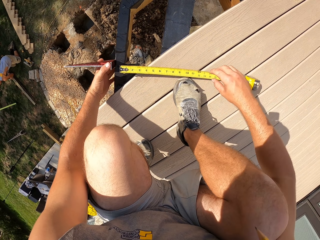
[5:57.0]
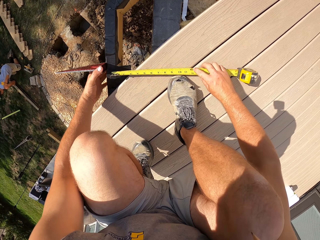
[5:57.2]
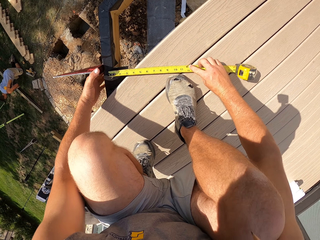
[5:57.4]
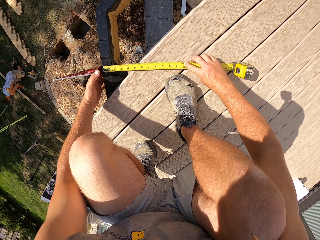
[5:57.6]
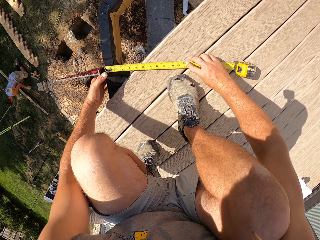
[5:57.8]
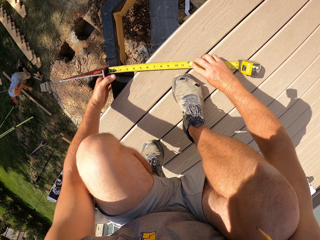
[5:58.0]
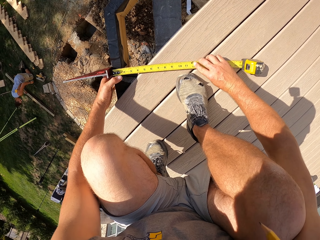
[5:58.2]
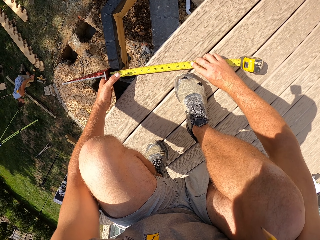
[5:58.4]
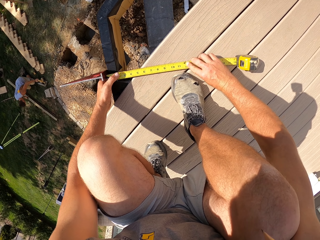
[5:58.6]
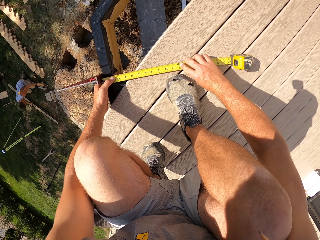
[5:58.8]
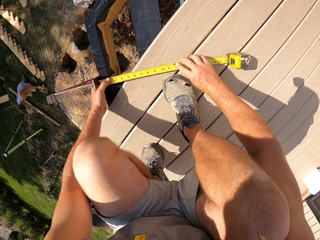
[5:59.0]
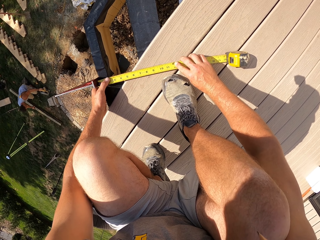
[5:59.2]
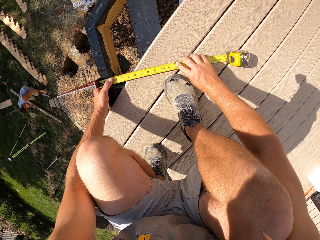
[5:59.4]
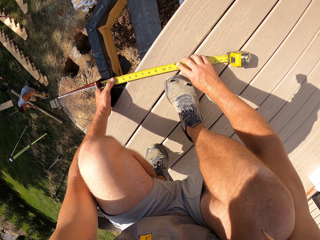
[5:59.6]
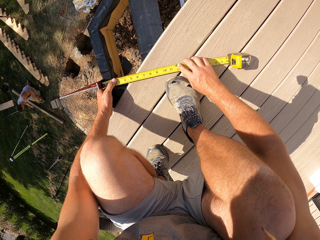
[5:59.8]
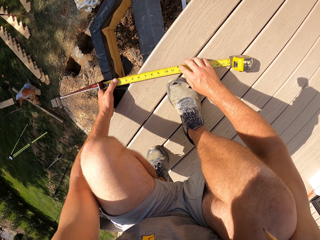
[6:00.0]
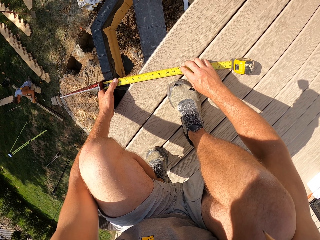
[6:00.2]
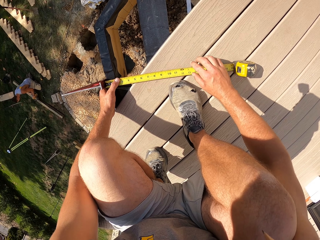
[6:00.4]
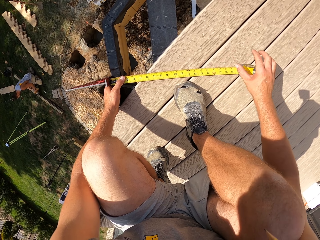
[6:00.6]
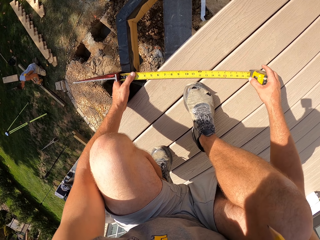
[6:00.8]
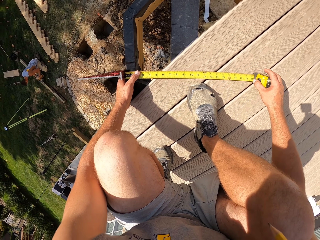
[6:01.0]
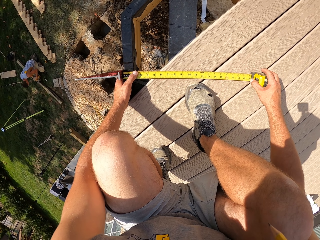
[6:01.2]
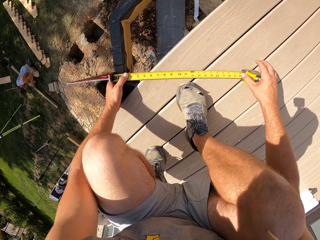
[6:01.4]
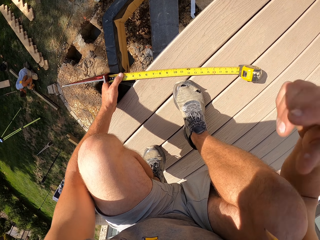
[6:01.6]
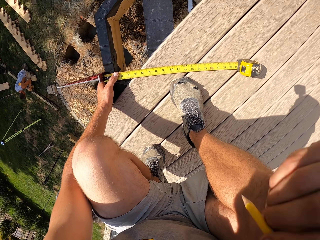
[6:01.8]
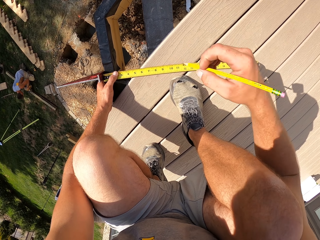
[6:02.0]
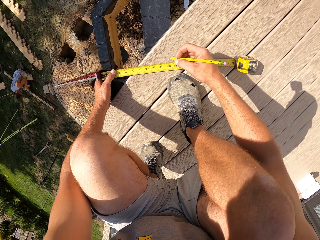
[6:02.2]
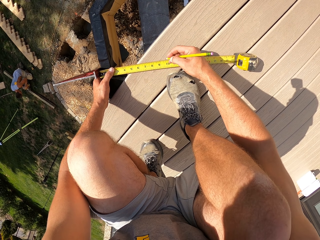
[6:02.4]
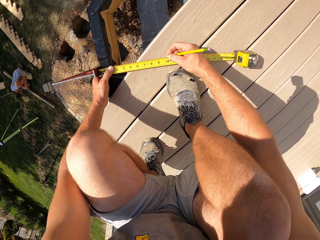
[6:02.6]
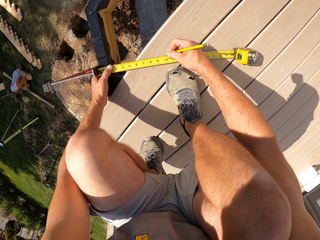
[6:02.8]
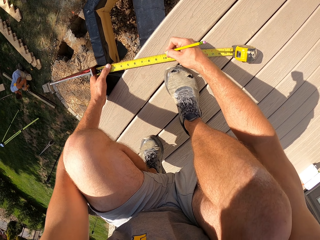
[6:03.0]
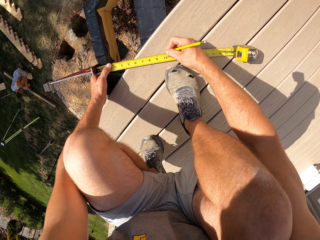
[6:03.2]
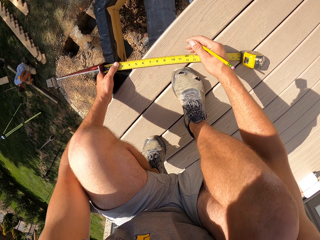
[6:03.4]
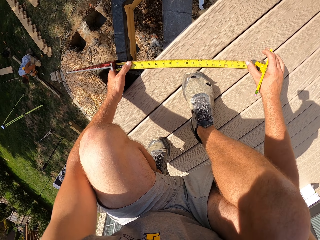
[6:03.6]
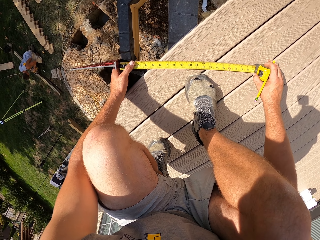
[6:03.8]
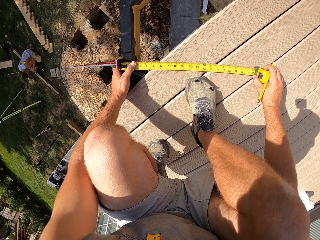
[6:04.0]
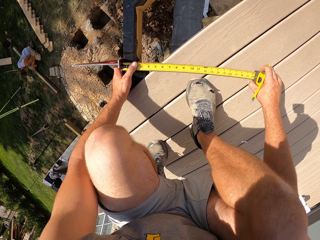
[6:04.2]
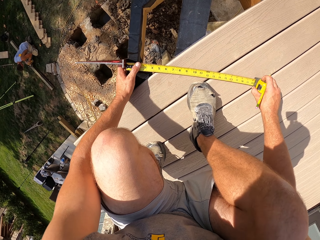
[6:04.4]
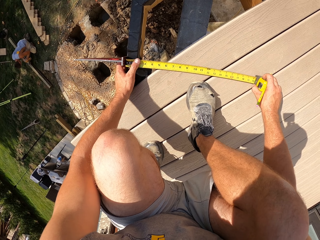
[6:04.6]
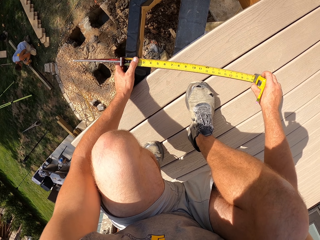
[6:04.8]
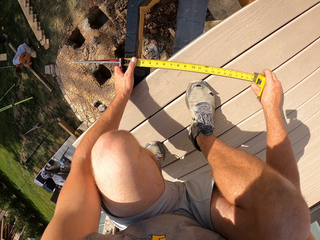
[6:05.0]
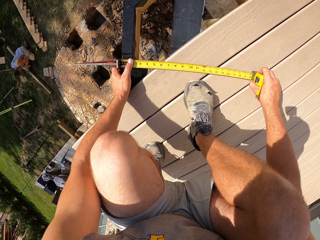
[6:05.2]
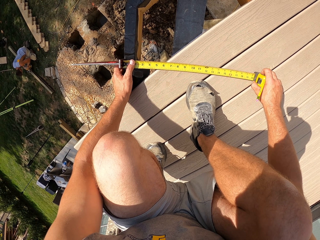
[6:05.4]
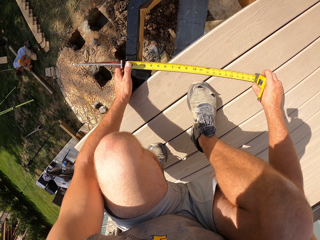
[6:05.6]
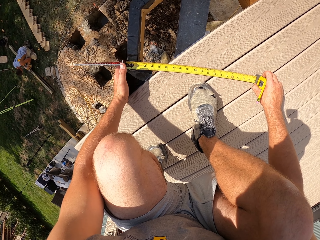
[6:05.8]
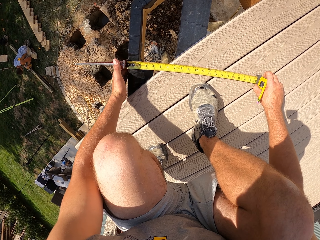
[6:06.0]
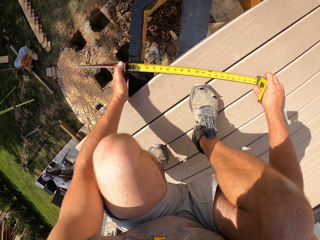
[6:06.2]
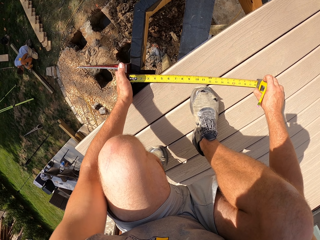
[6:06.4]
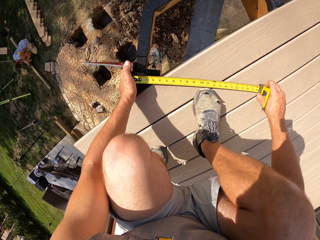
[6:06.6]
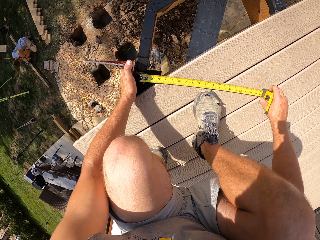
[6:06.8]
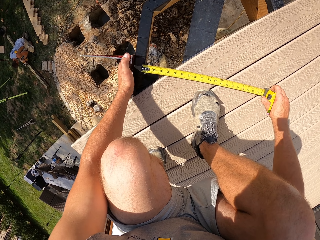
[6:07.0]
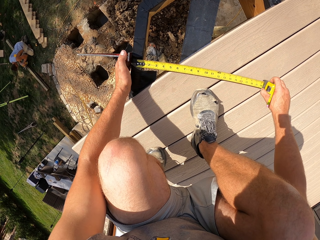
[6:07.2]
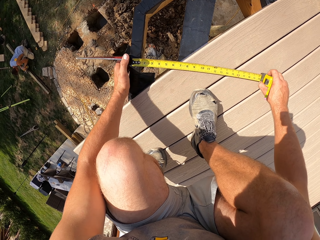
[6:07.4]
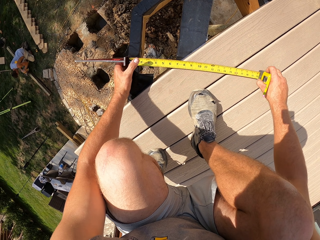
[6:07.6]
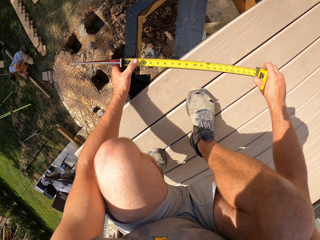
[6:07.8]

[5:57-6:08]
The camera wearer measures the size required. They mark the wood.

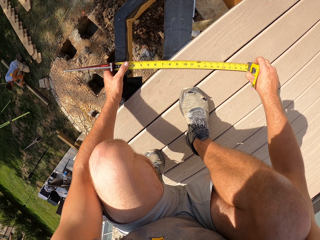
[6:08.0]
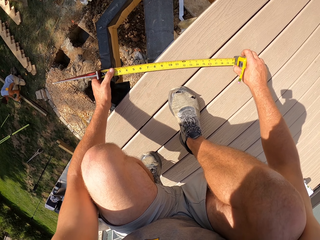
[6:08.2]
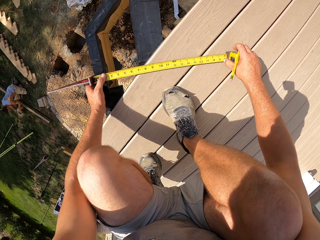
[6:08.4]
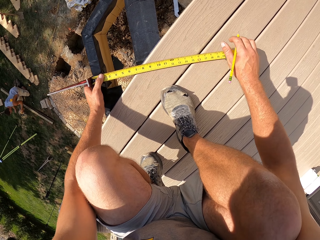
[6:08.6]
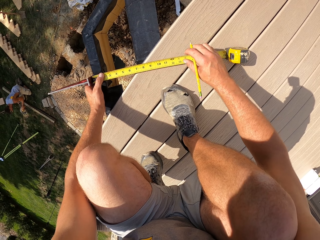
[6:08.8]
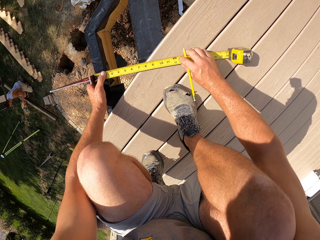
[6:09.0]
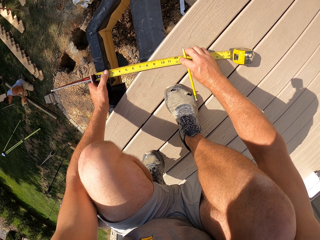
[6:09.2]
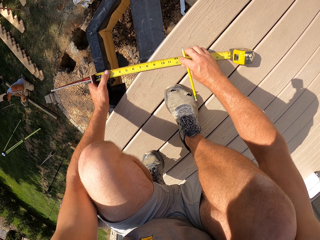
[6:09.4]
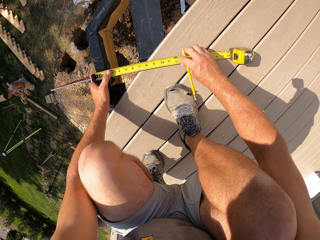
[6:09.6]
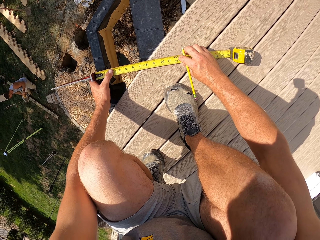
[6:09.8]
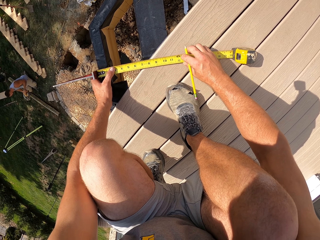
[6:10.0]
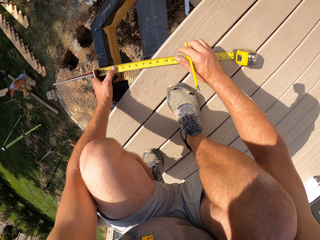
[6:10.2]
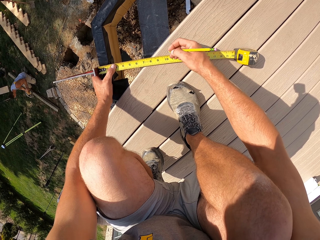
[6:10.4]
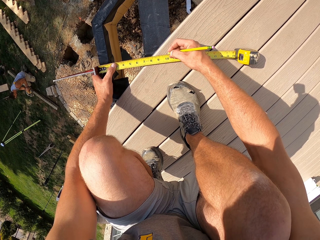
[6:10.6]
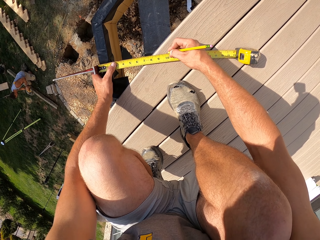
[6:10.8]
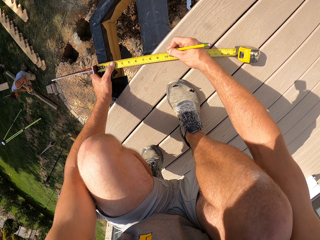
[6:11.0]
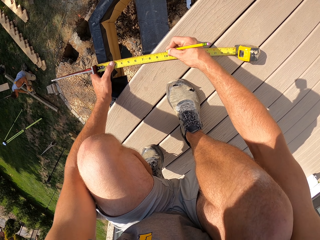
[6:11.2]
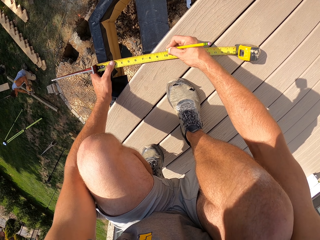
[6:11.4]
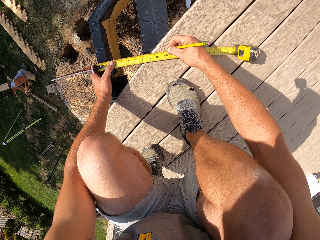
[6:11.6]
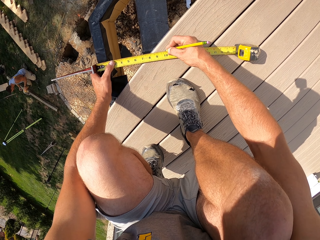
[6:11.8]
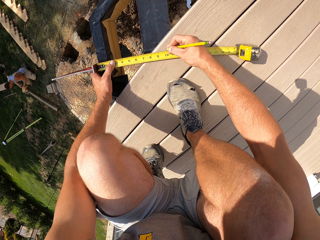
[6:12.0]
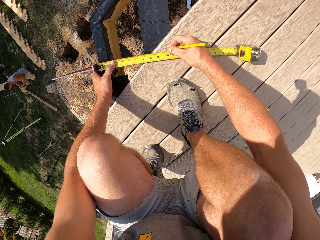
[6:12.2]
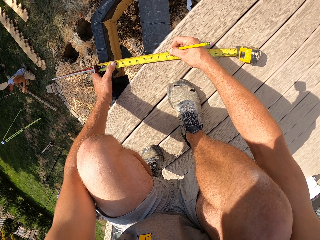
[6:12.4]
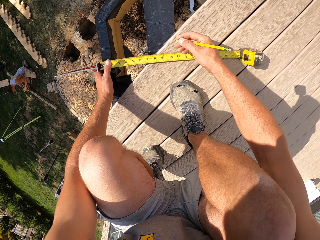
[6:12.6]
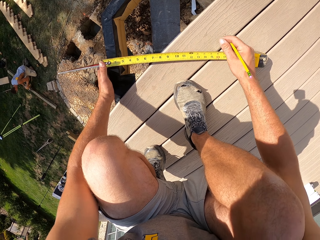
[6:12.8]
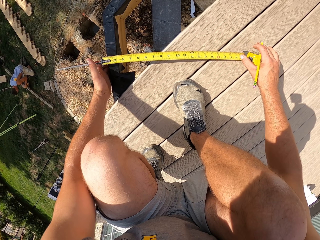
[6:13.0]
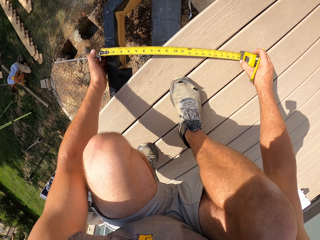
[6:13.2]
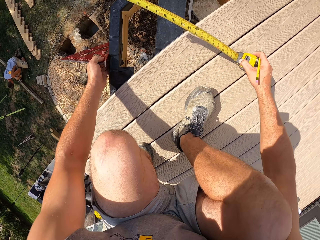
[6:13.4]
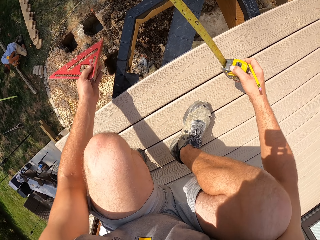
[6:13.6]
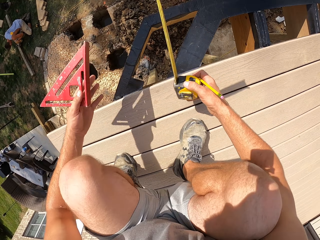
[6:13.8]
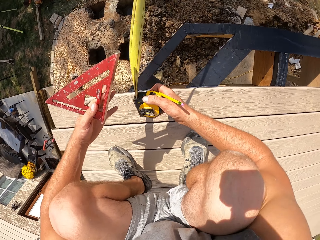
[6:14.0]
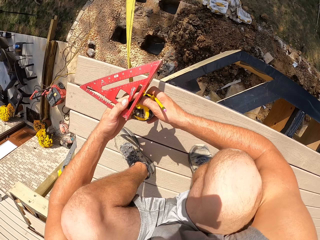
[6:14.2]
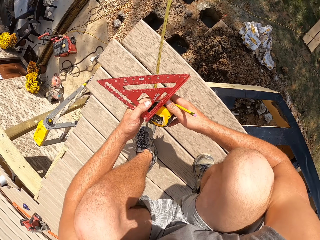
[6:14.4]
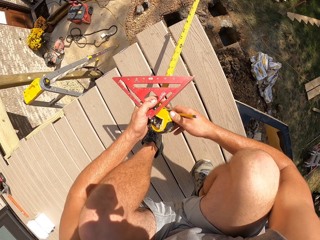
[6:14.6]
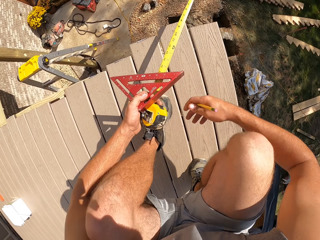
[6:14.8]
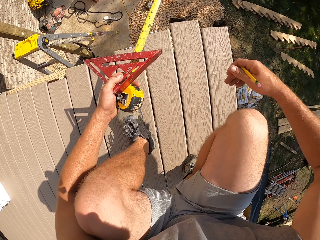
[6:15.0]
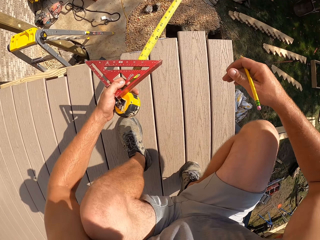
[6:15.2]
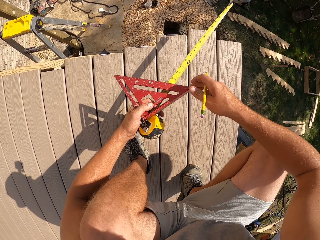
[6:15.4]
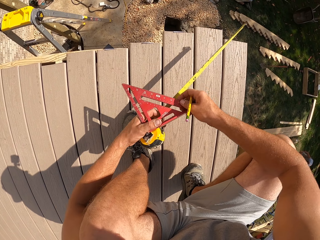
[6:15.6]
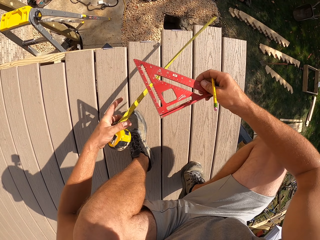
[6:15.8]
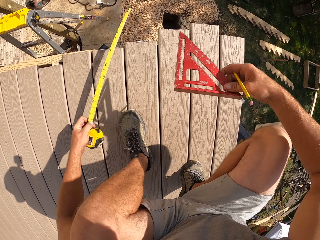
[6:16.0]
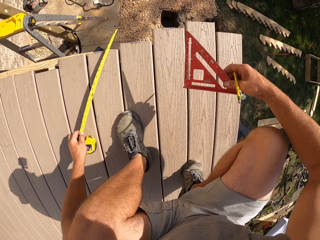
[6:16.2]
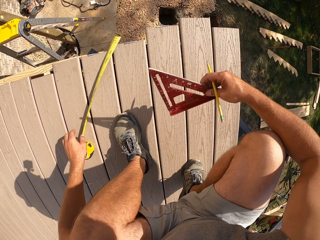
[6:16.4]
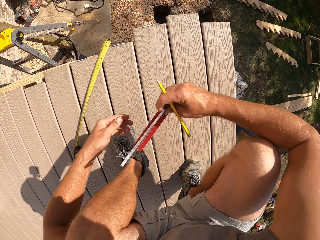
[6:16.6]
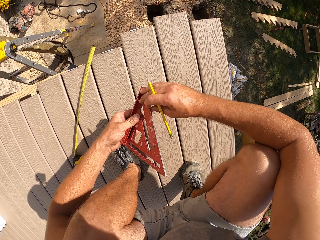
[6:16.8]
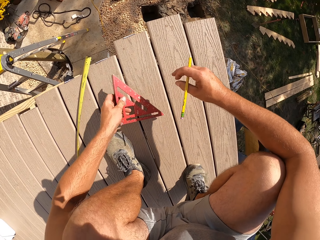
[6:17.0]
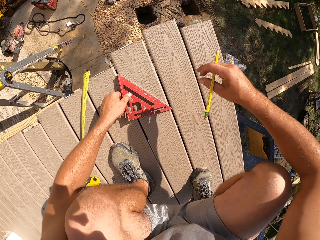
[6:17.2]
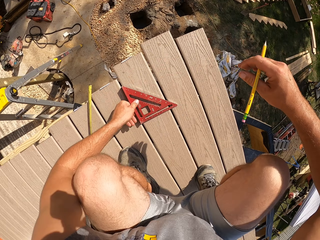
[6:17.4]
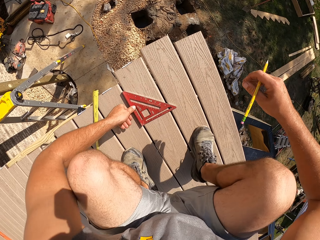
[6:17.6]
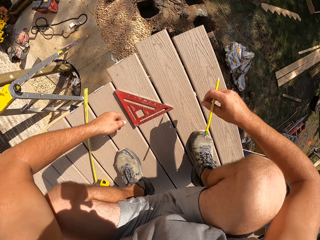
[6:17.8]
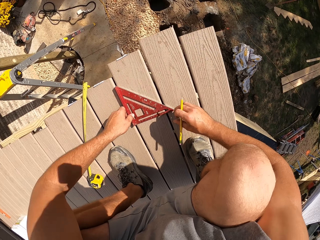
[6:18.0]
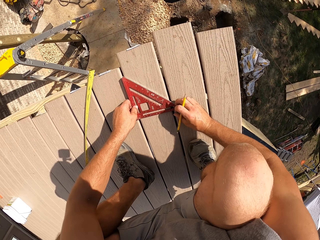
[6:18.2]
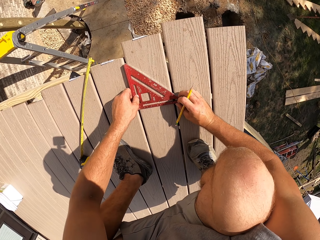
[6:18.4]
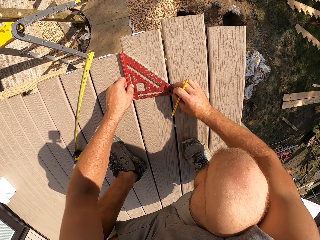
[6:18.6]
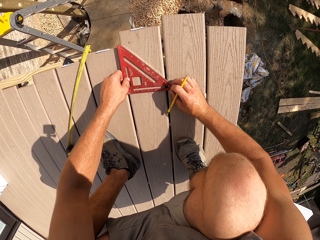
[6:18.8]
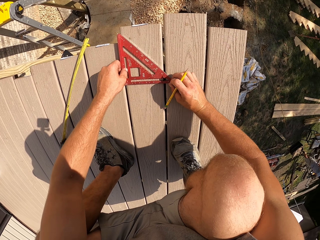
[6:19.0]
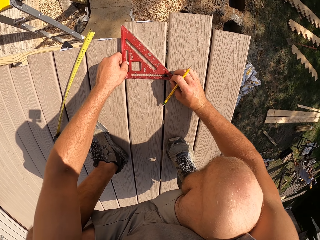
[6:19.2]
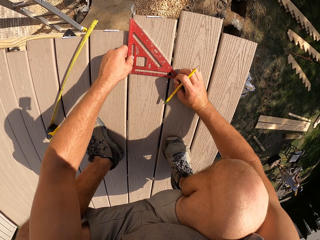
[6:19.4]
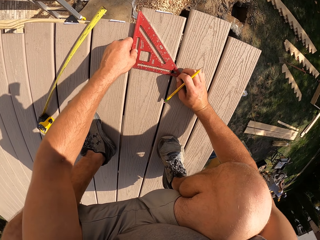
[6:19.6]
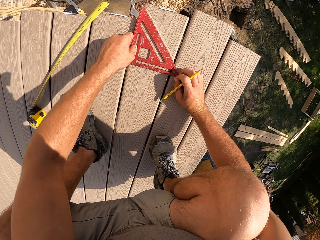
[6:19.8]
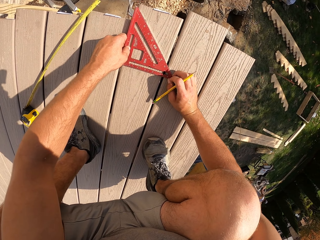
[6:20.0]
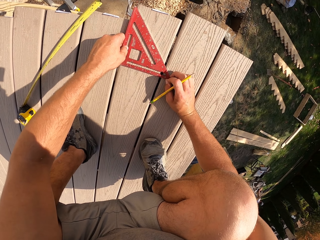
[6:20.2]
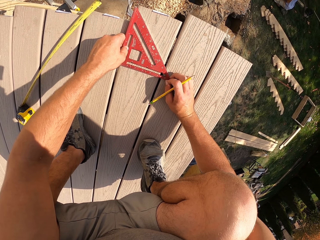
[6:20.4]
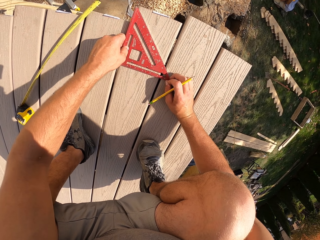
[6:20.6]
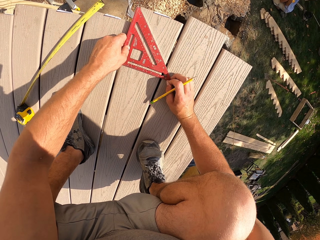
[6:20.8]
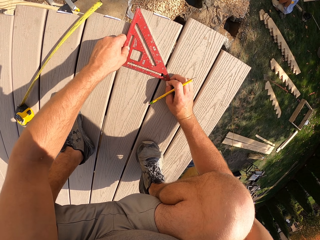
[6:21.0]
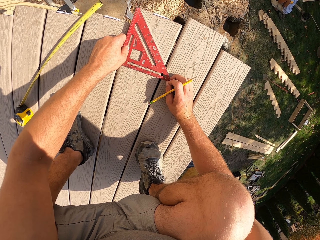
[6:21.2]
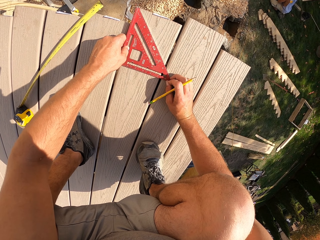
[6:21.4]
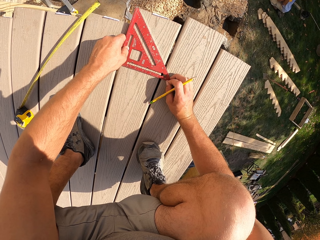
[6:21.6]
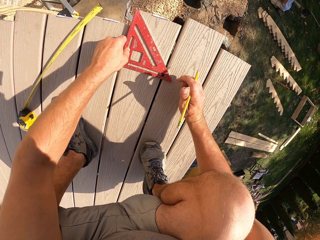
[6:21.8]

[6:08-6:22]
The camera wearer marks the point required. They put down the tape measure. They put down a triangle ruler. They push the triangle ruler. They pick a ruler.
